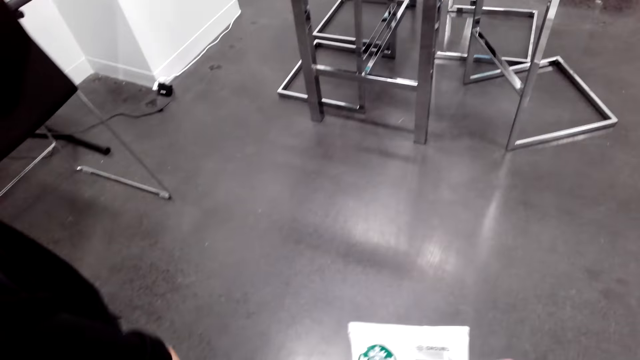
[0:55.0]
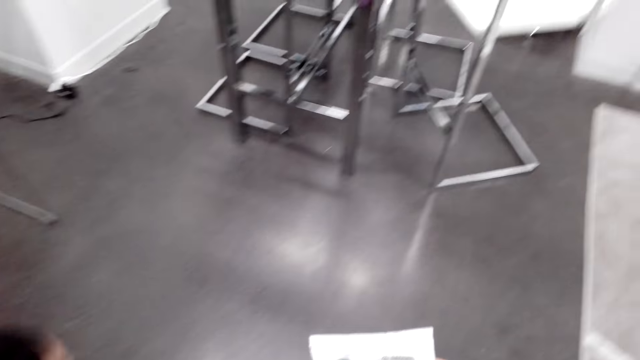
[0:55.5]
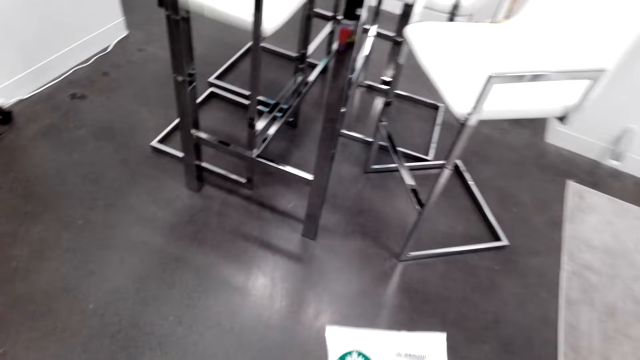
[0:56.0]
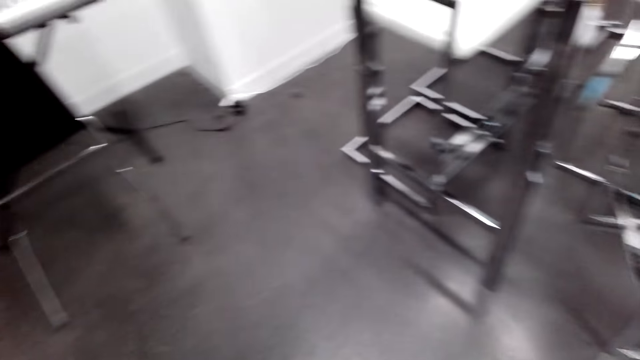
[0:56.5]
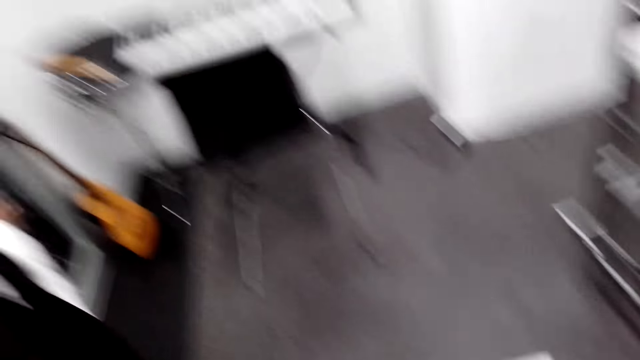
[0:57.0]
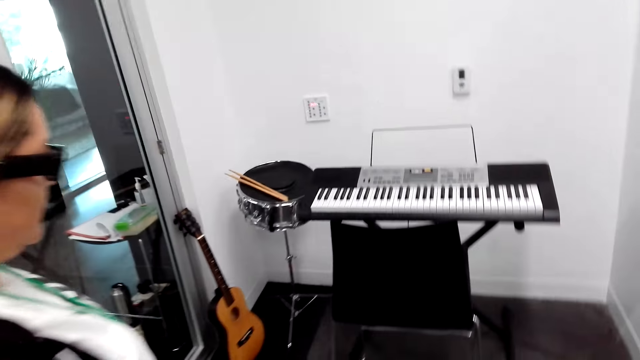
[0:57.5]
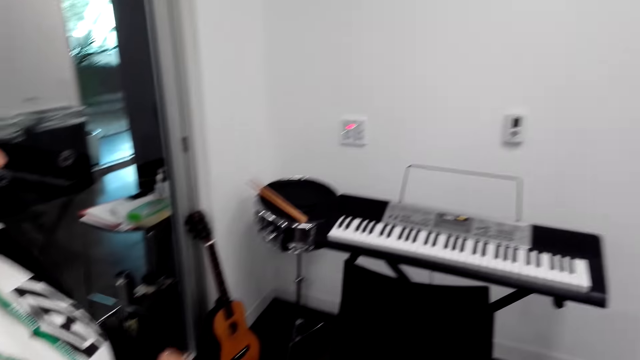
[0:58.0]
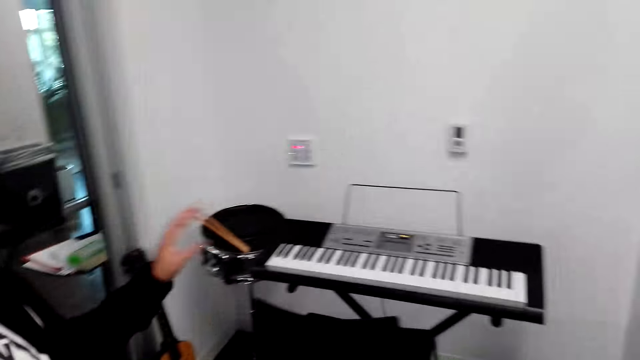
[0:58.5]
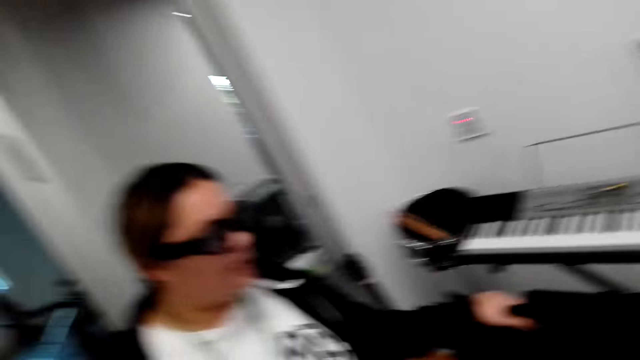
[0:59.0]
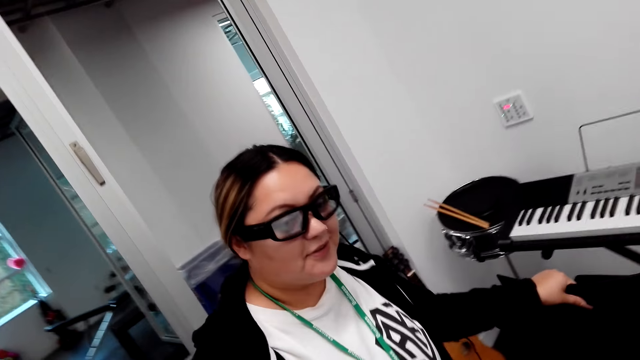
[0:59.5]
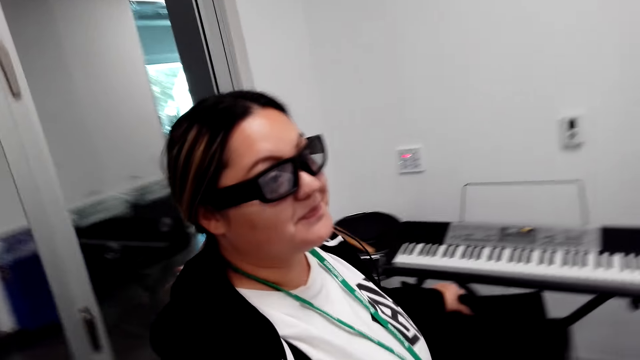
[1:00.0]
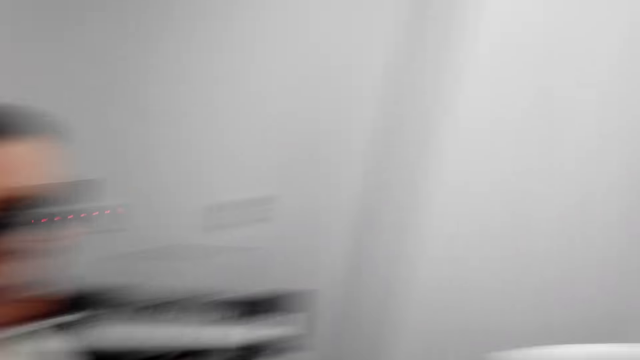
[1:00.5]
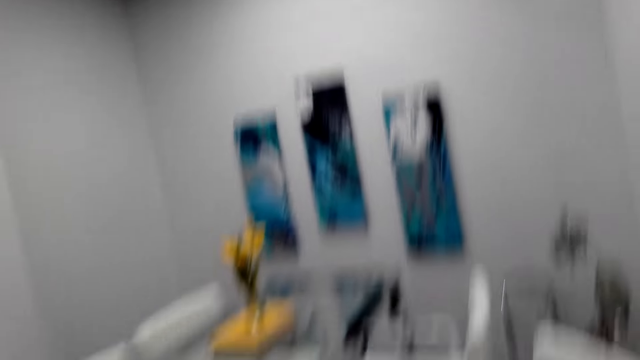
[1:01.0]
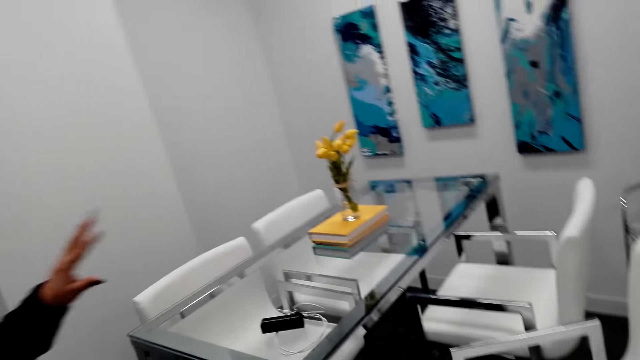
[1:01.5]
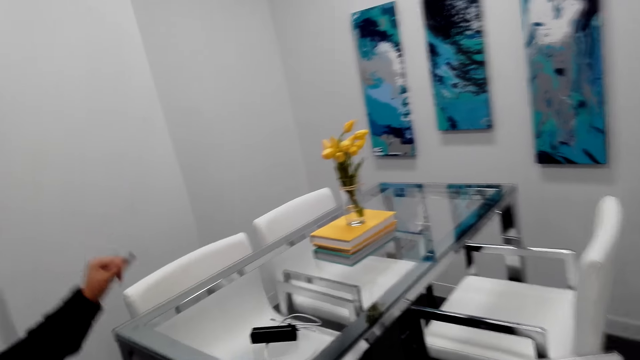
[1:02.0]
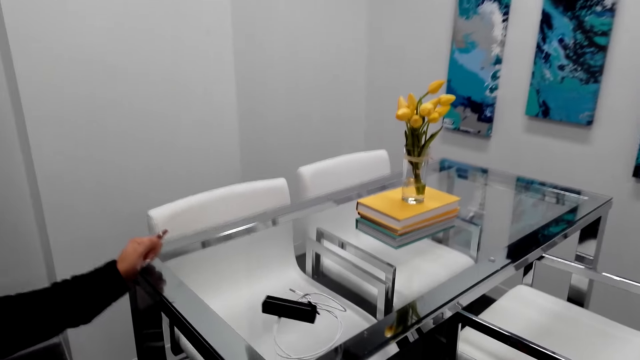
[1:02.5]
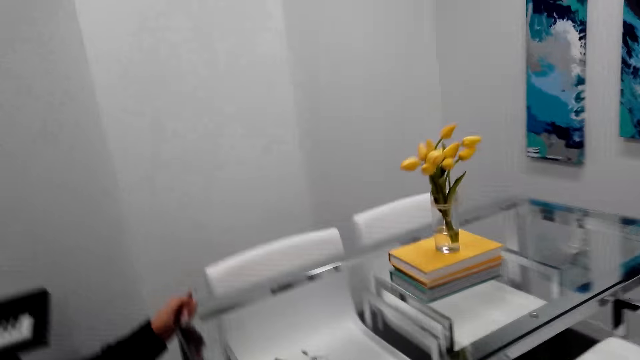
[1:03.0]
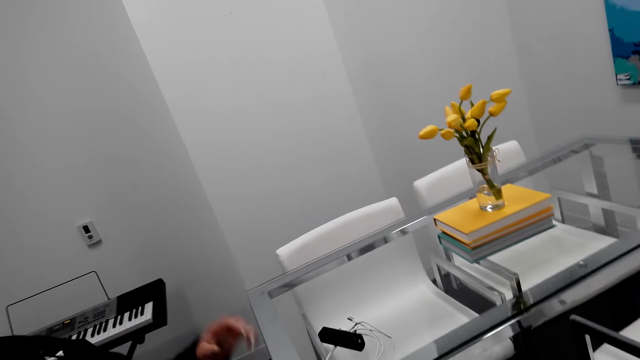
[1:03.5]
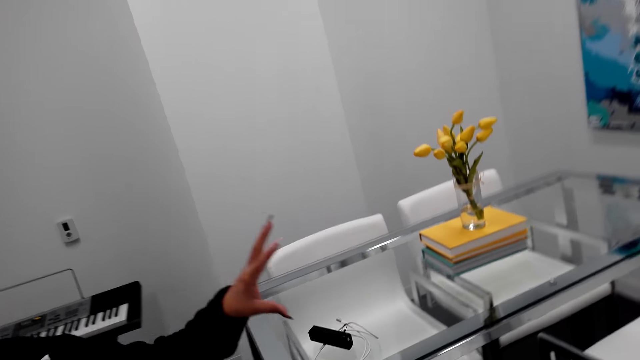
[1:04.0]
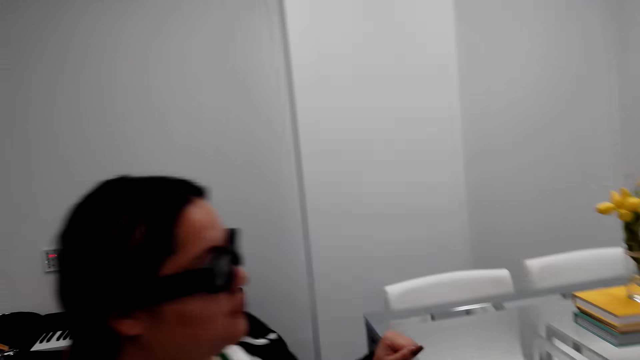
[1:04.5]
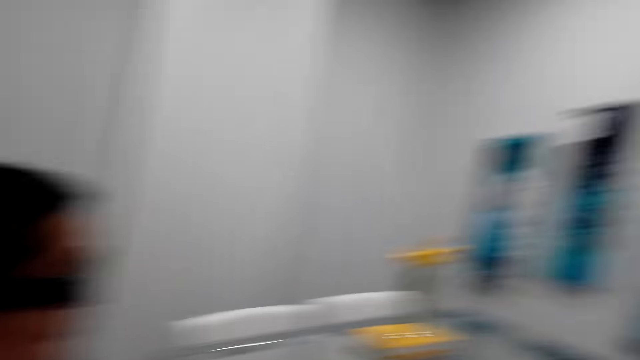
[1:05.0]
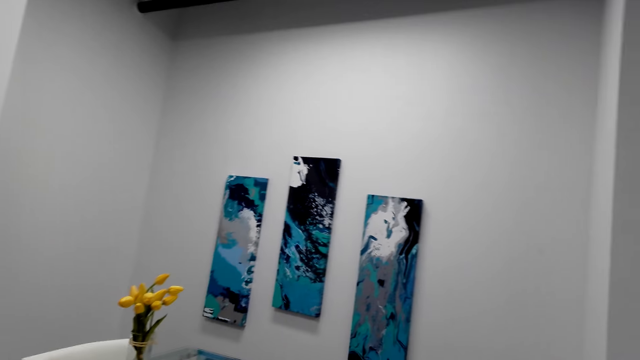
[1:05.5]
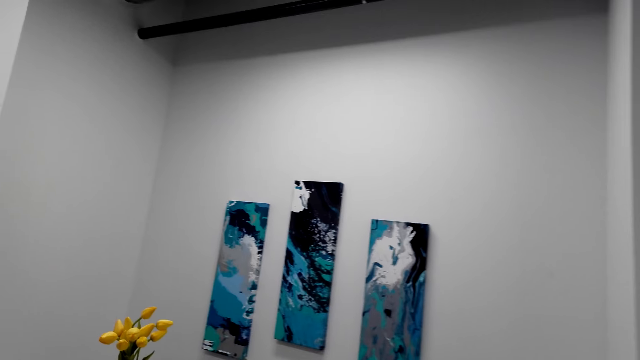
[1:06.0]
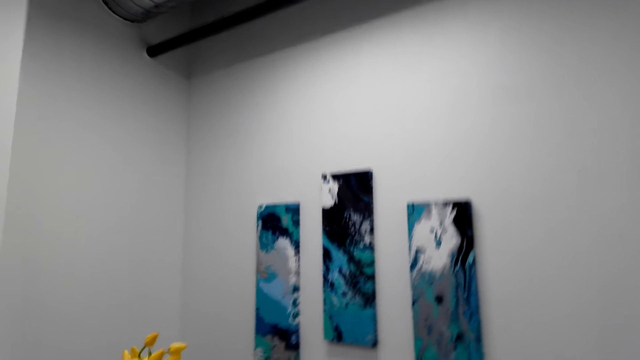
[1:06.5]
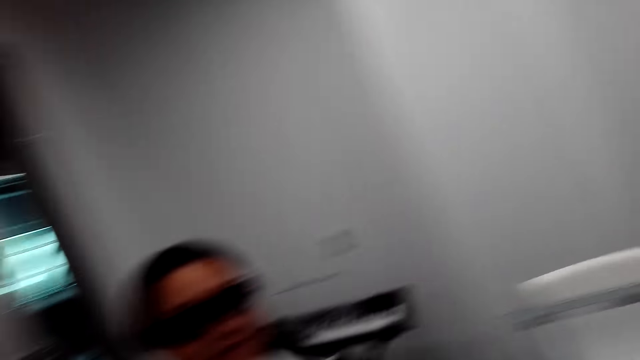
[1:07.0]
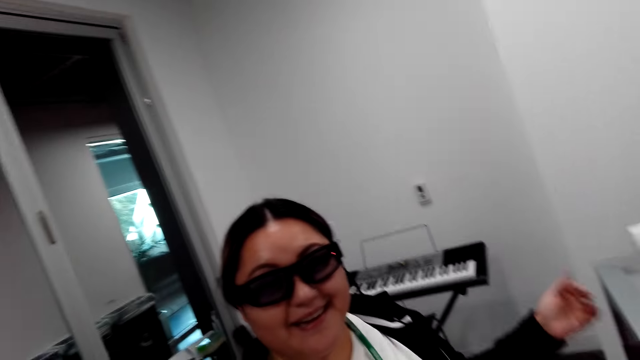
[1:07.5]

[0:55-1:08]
The woman takes the camera wearer through the house. The woman shows a piano to the camera wearer. The woman moves the chair. The camera wearer looks at the pictures on the wall. They talk to the woman. The woman moves her hand. The woman converses with the camera wearer.

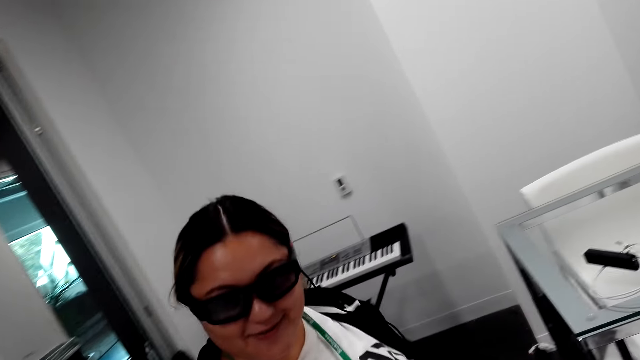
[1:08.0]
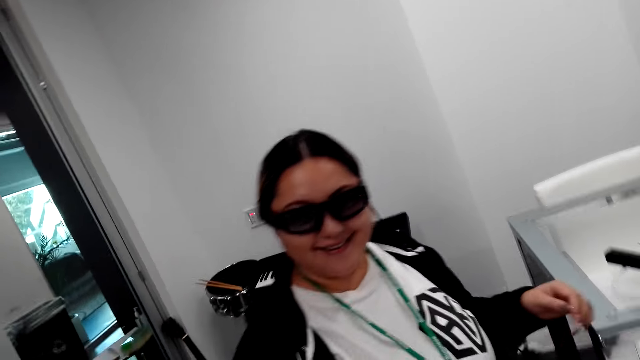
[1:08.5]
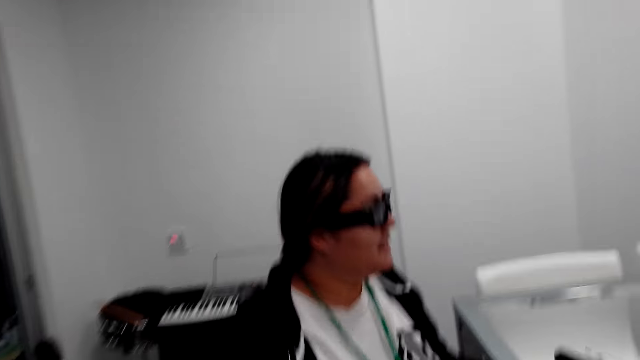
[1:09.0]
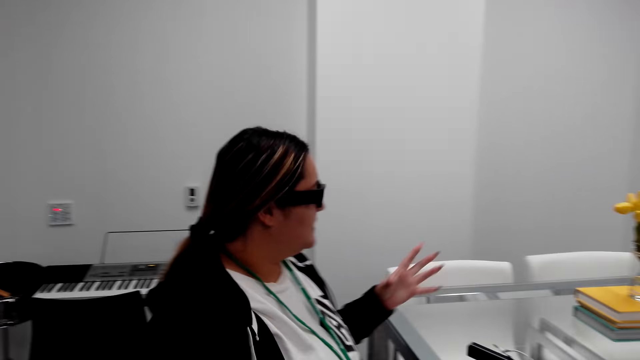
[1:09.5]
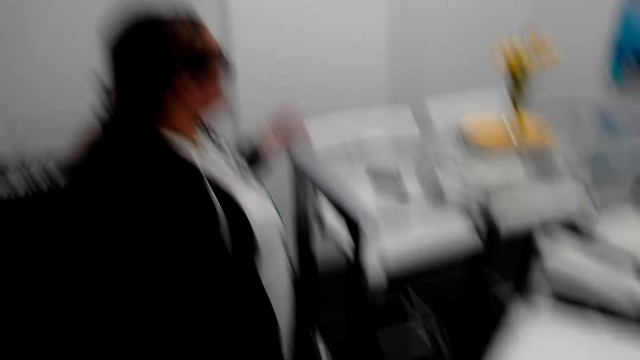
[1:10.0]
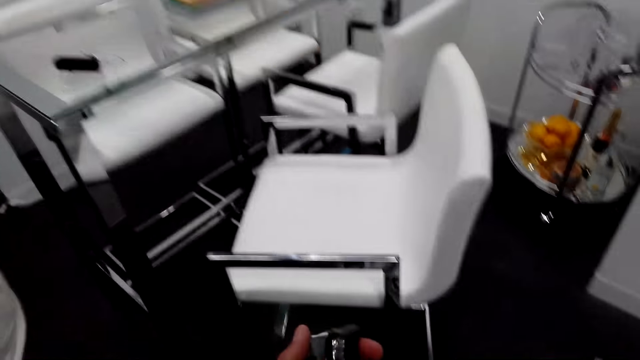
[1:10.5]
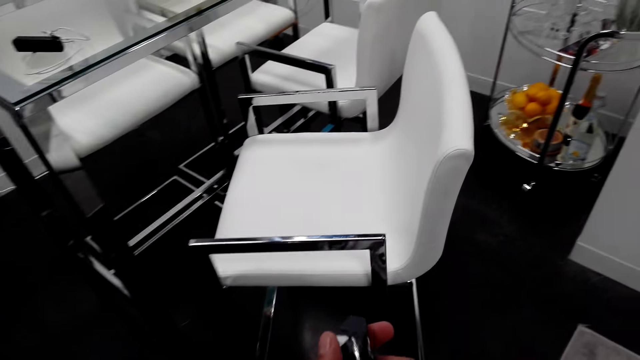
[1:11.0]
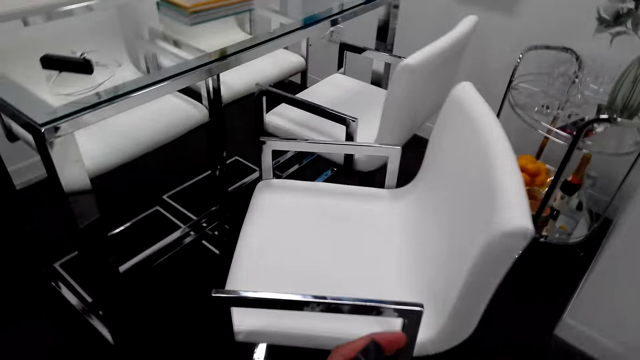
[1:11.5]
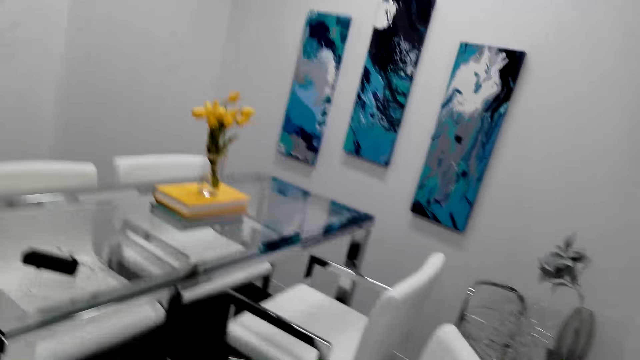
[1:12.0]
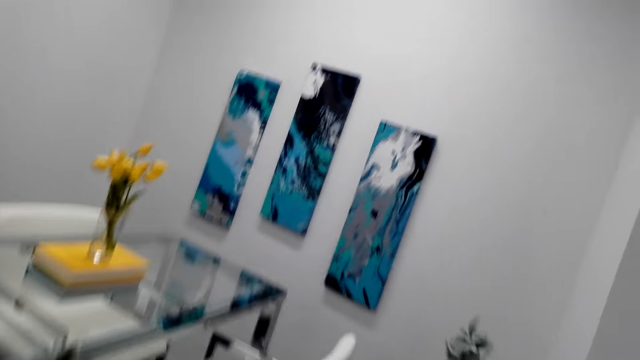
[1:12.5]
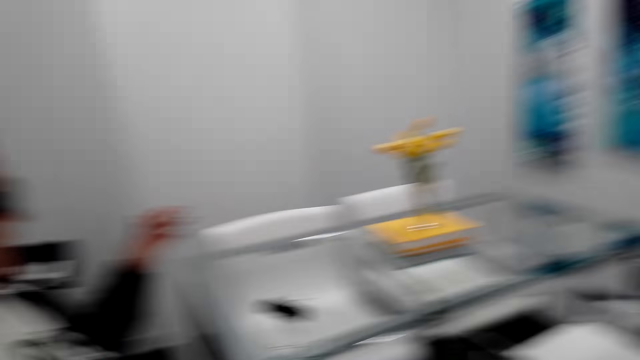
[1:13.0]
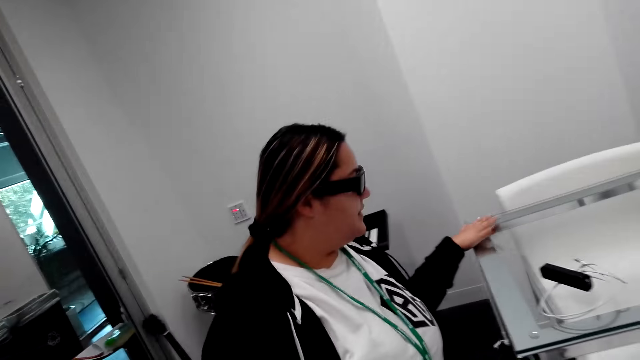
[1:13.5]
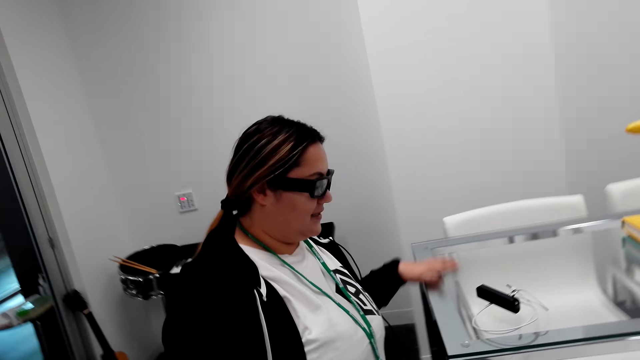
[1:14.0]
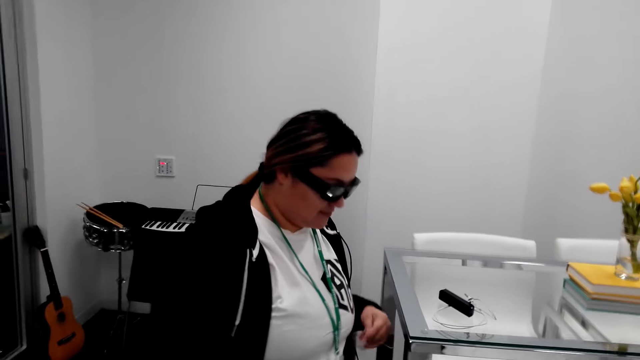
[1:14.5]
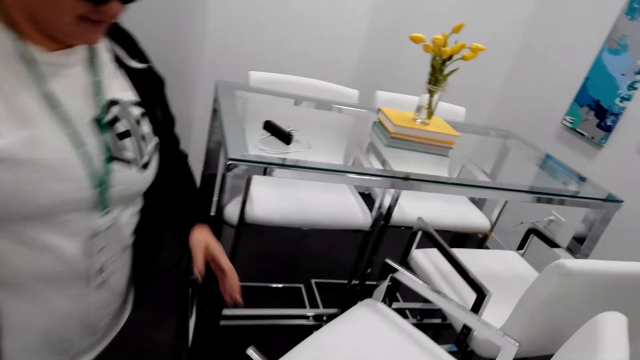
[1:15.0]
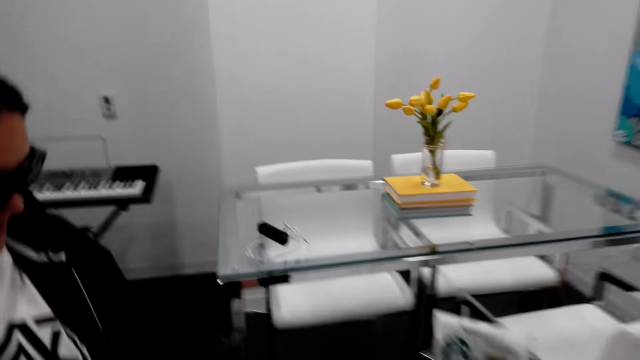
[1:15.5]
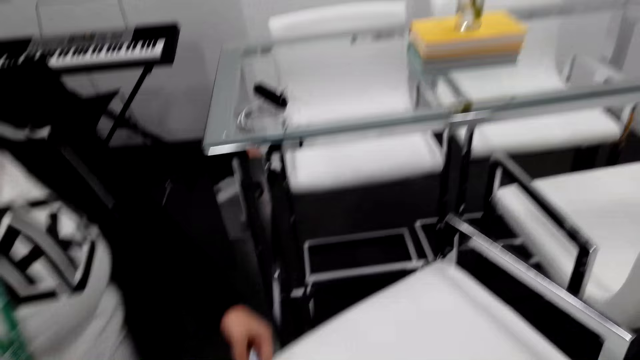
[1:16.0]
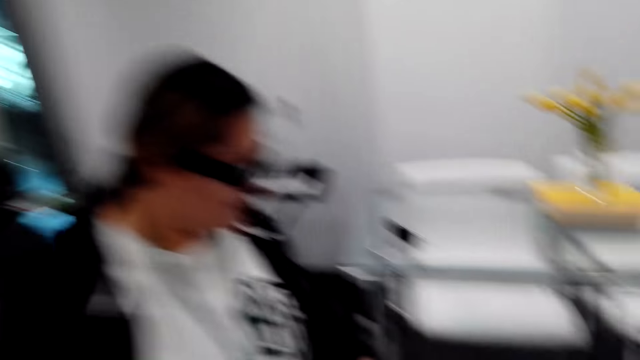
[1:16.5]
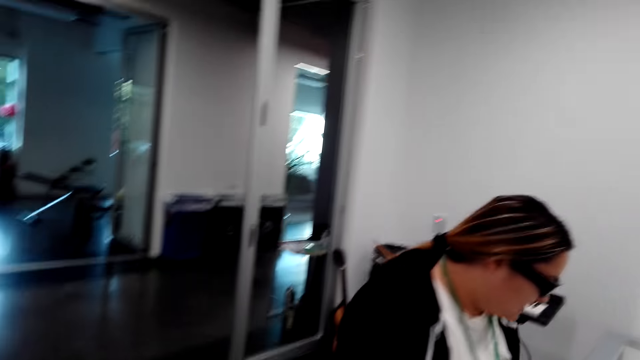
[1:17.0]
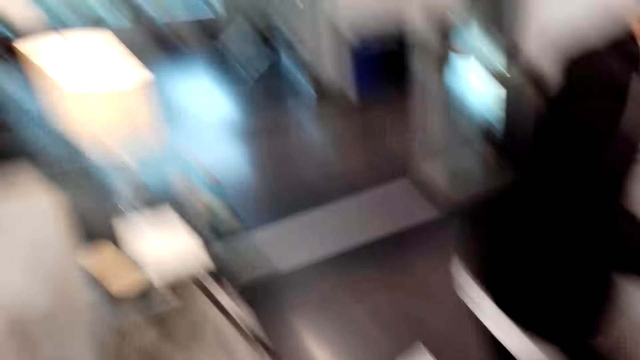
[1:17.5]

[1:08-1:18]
The woman looks at the camera wearer. The camera wearer holds something. They look around the house. The woman touches the table. The camera wearer talks to the woman.
